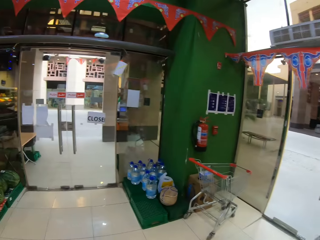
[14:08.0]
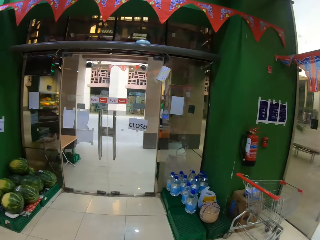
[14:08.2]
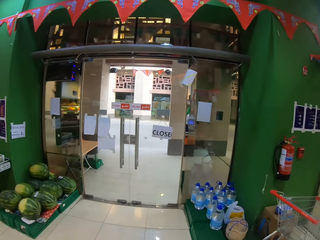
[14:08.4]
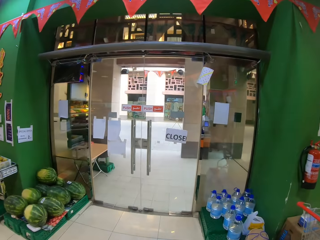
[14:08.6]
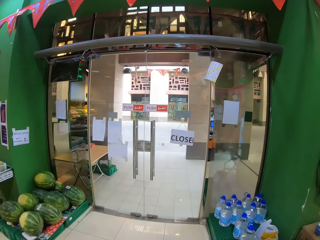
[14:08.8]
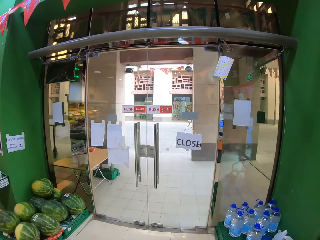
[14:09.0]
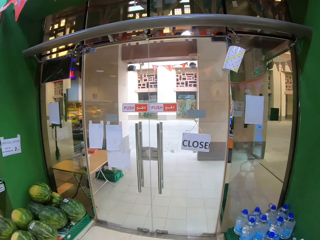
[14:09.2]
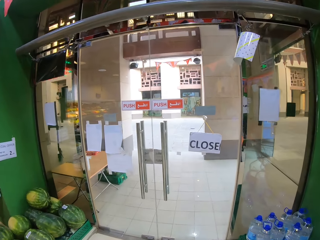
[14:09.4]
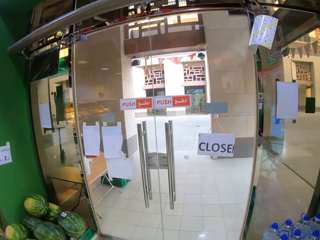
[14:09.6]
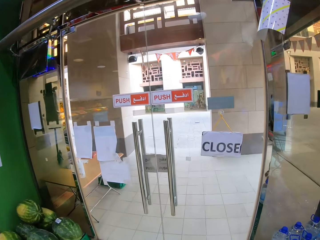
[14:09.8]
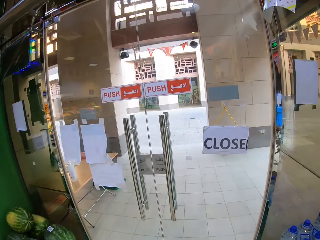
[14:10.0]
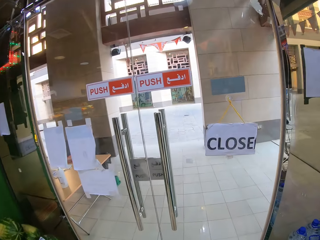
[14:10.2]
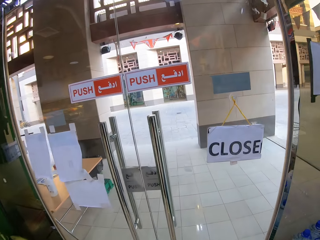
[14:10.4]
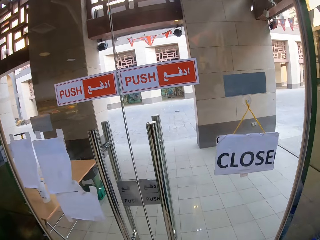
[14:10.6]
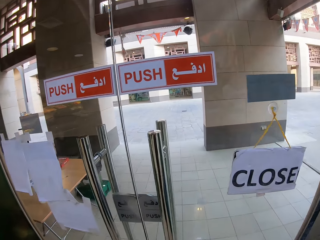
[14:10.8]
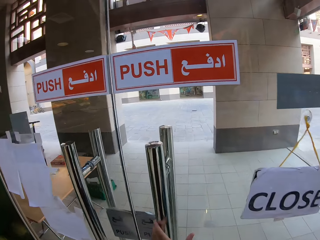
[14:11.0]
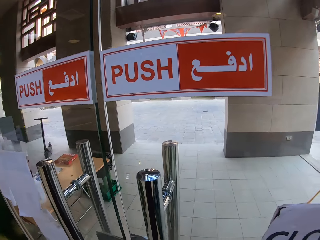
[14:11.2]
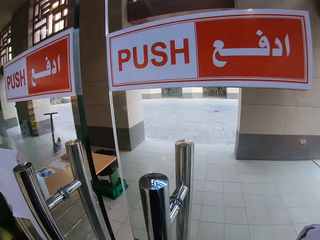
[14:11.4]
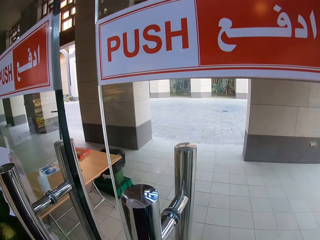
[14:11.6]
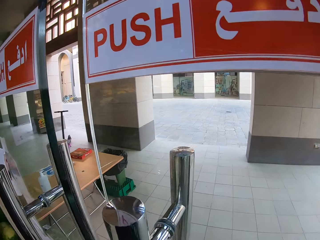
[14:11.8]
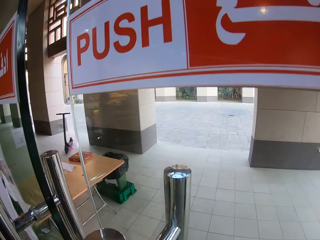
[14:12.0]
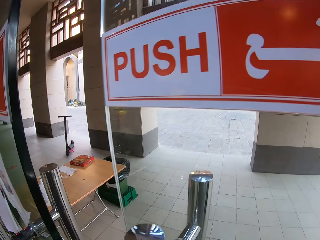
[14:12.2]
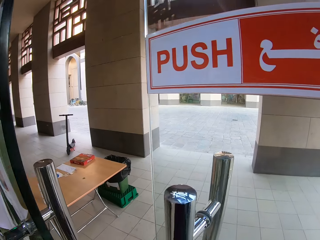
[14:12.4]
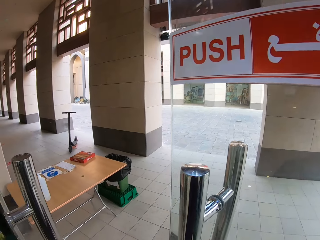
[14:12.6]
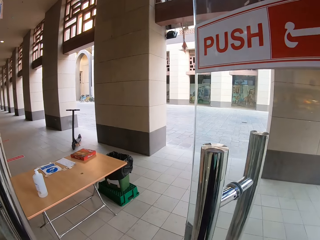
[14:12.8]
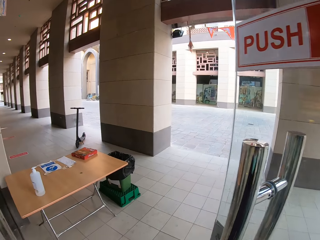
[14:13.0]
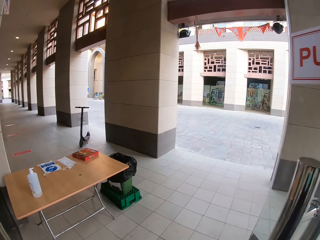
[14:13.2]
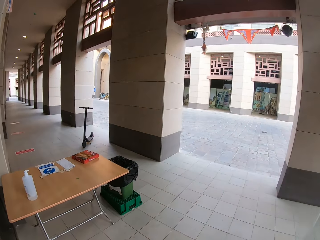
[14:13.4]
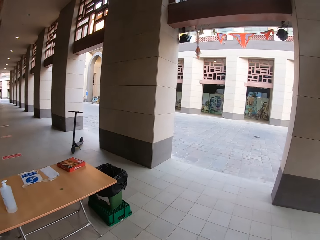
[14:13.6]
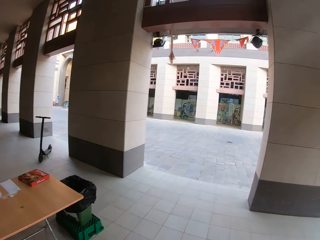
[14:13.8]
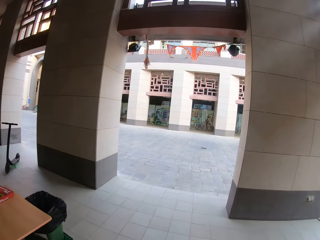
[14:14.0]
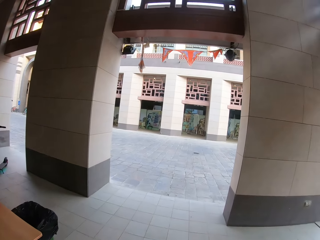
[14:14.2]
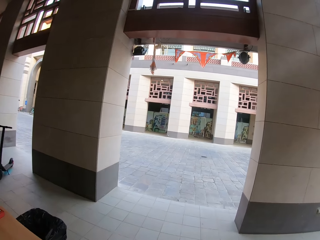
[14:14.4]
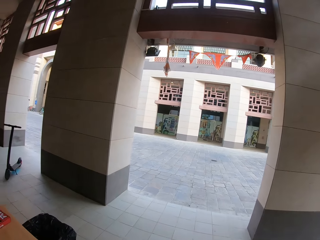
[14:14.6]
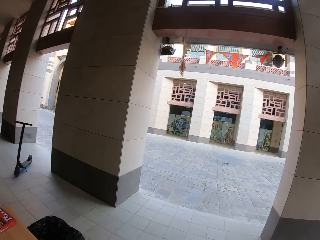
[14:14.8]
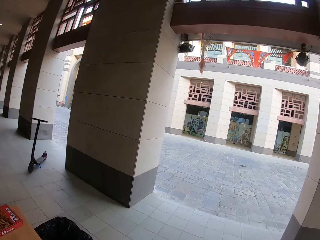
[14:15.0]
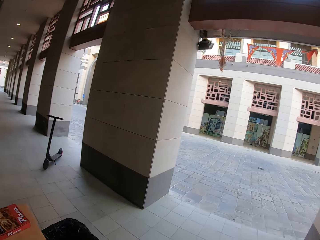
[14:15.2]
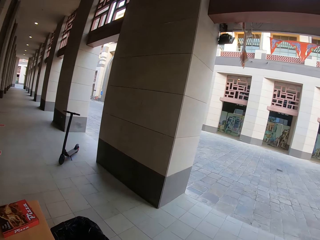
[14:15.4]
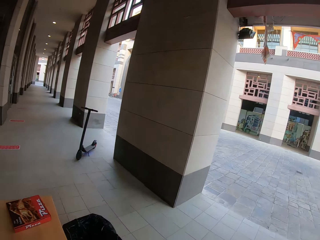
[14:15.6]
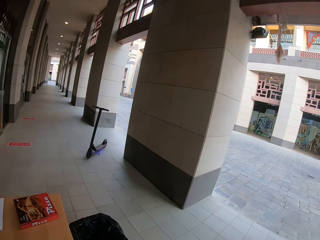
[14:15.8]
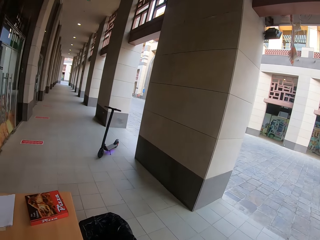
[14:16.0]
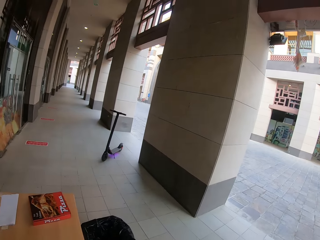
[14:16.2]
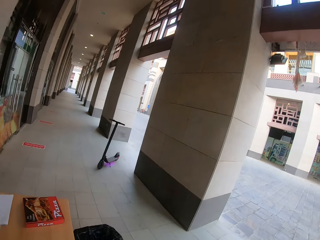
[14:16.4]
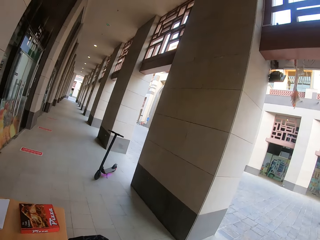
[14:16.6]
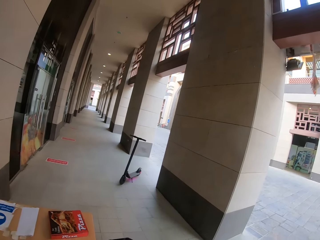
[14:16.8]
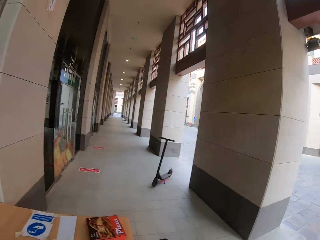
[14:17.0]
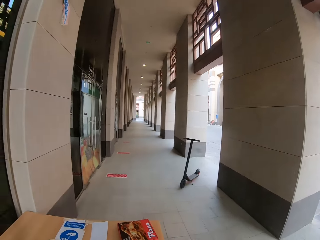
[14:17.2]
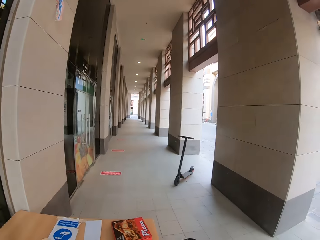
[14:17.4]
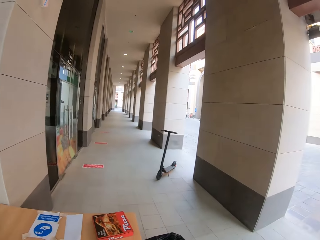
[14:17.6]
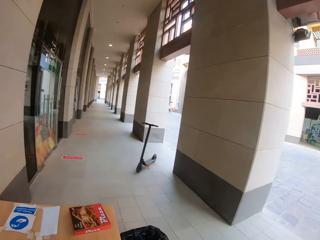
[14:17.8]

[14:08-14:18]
The camera wearer walks in the fruit store. They walk to the door. They open the door. They push the fruit store door. They walk out of the fruit store.

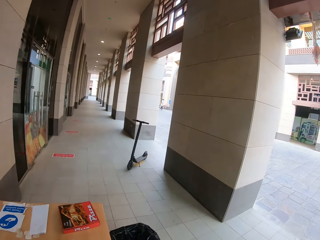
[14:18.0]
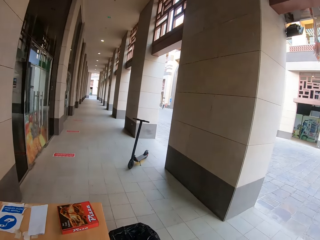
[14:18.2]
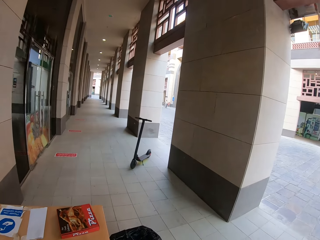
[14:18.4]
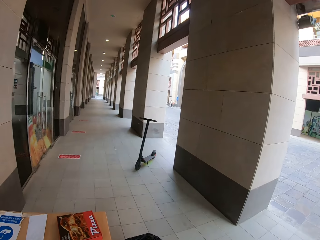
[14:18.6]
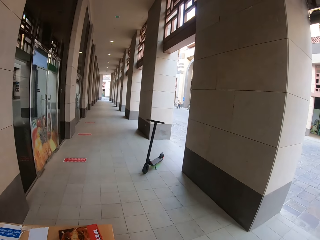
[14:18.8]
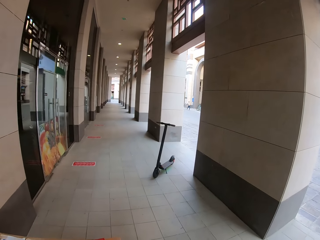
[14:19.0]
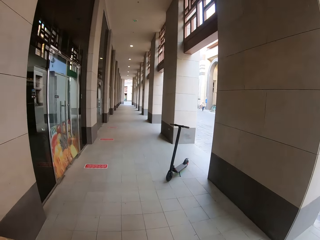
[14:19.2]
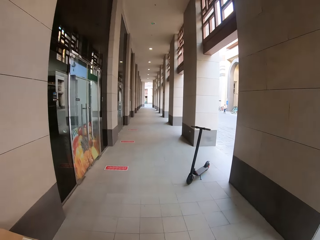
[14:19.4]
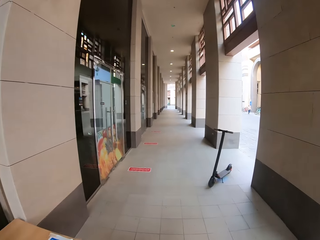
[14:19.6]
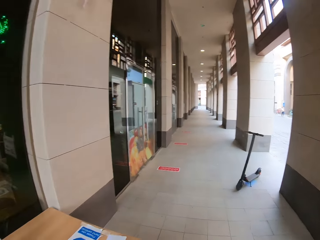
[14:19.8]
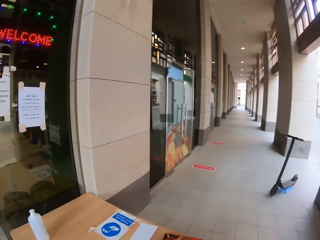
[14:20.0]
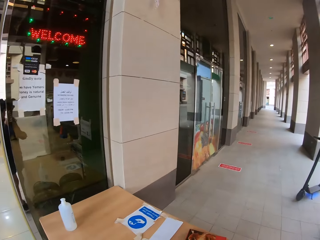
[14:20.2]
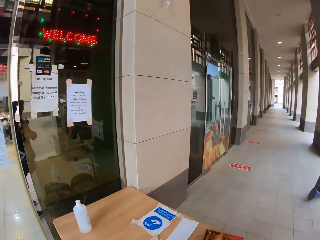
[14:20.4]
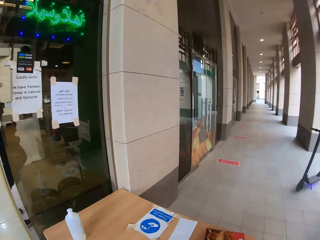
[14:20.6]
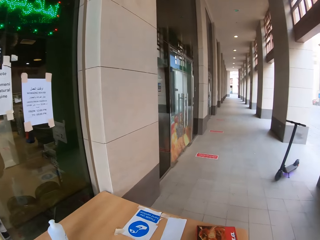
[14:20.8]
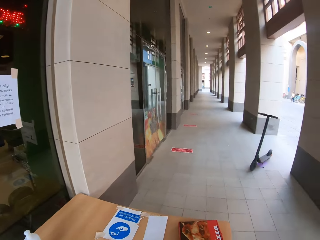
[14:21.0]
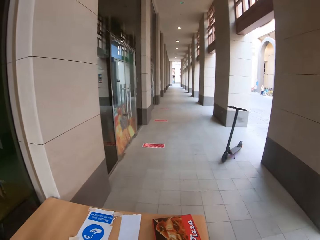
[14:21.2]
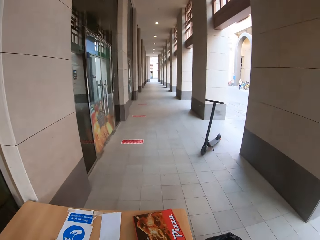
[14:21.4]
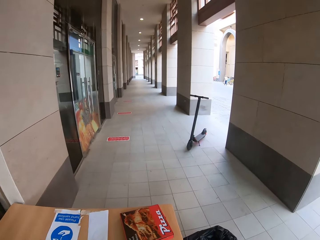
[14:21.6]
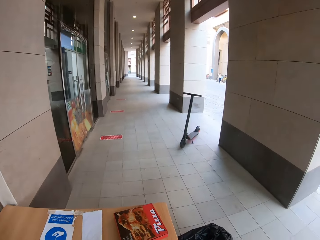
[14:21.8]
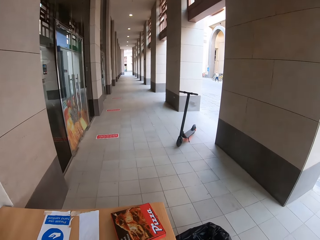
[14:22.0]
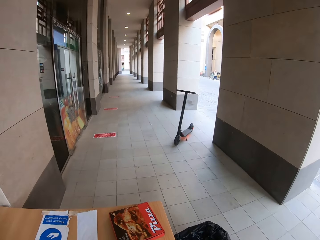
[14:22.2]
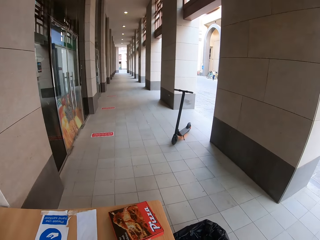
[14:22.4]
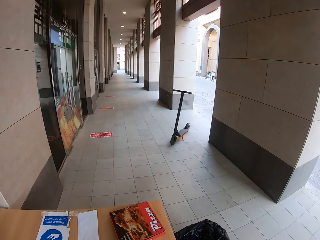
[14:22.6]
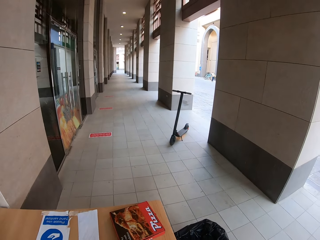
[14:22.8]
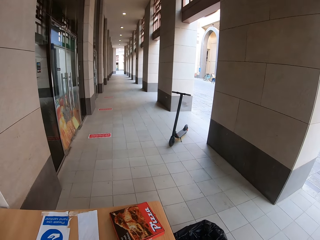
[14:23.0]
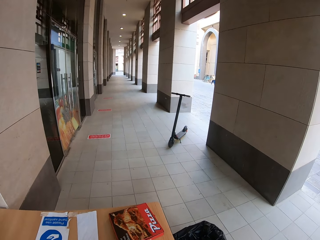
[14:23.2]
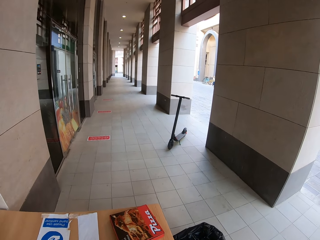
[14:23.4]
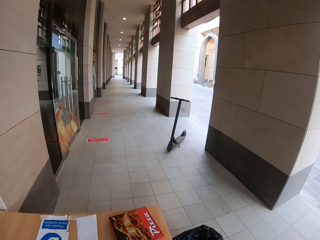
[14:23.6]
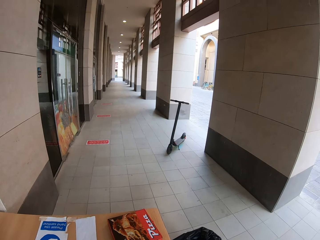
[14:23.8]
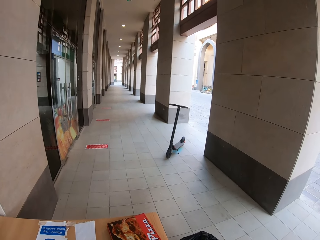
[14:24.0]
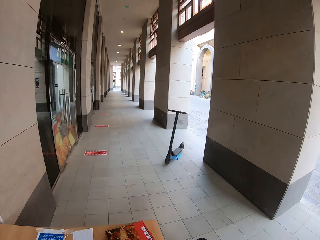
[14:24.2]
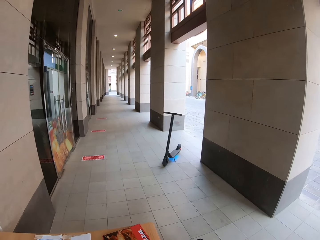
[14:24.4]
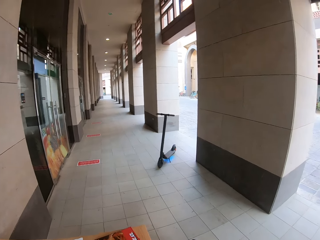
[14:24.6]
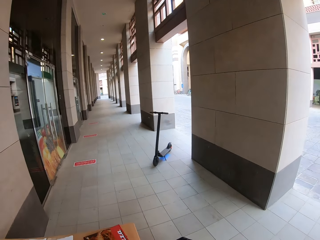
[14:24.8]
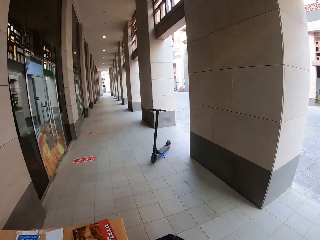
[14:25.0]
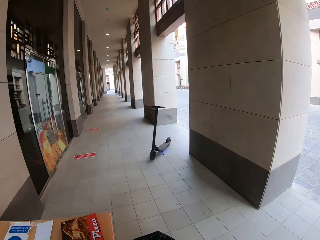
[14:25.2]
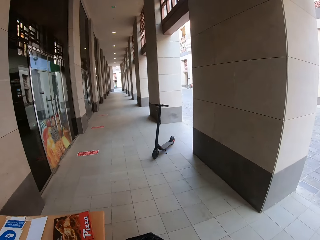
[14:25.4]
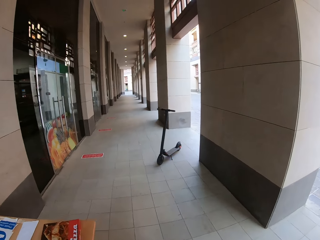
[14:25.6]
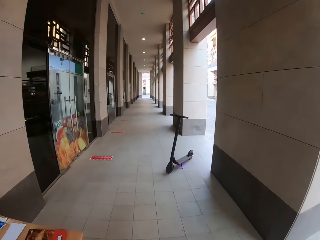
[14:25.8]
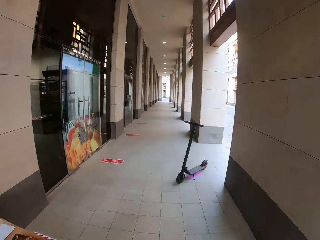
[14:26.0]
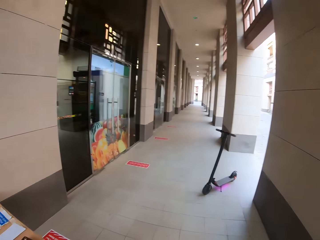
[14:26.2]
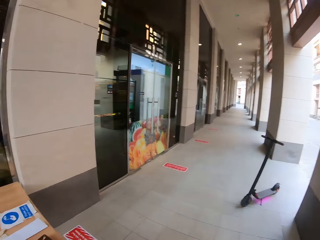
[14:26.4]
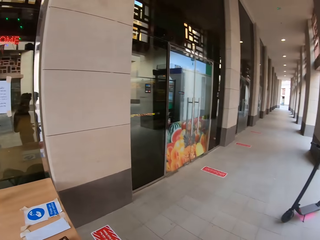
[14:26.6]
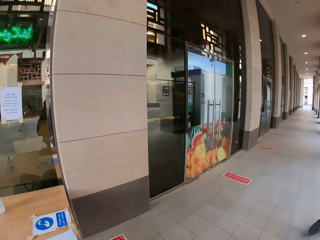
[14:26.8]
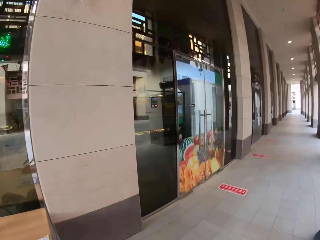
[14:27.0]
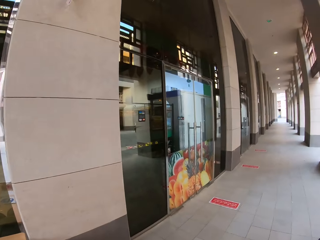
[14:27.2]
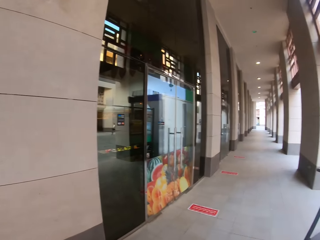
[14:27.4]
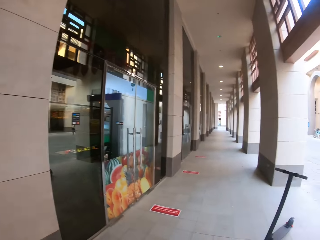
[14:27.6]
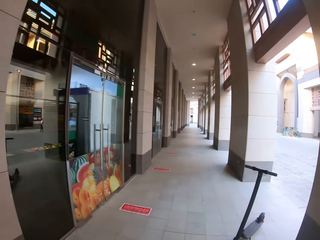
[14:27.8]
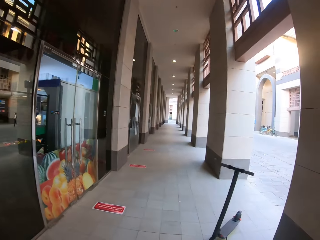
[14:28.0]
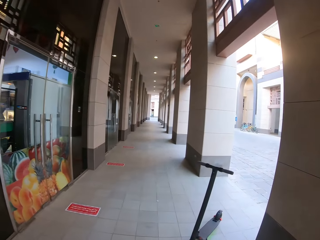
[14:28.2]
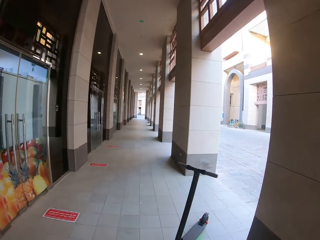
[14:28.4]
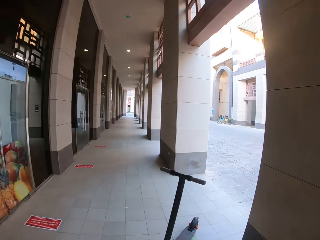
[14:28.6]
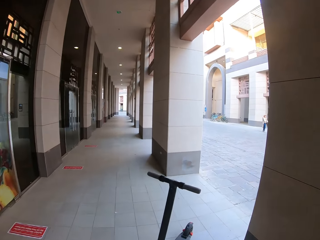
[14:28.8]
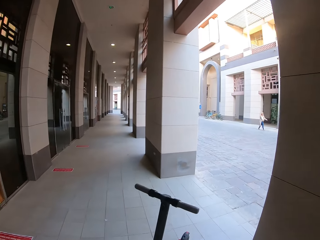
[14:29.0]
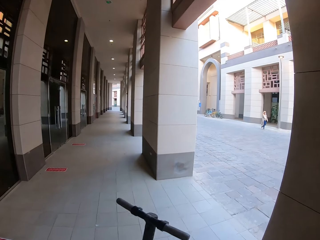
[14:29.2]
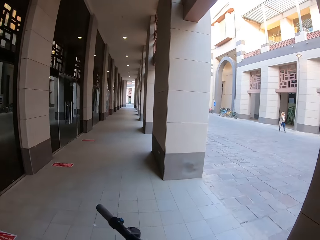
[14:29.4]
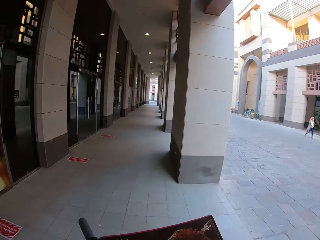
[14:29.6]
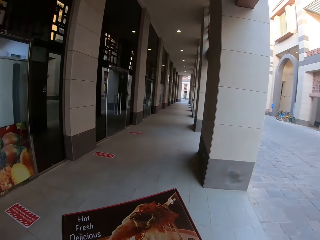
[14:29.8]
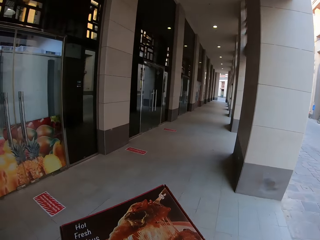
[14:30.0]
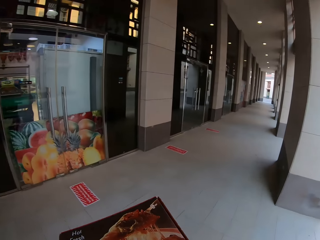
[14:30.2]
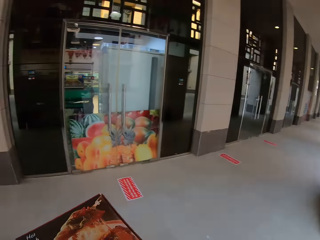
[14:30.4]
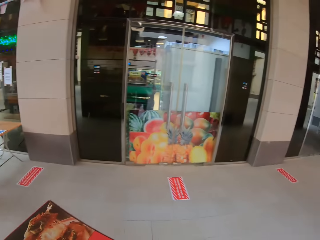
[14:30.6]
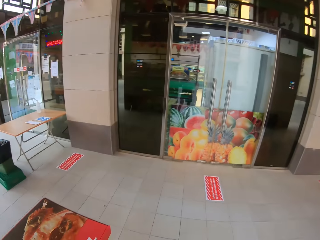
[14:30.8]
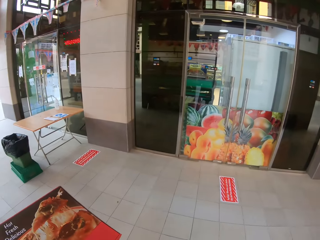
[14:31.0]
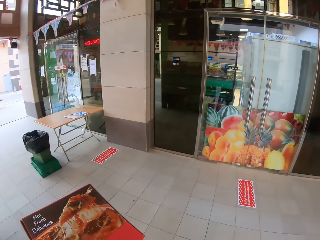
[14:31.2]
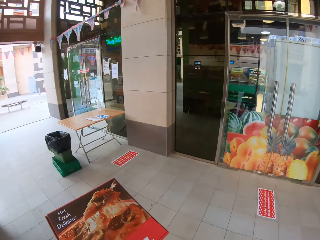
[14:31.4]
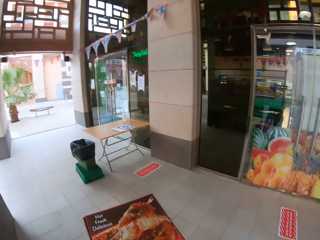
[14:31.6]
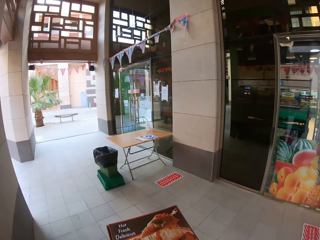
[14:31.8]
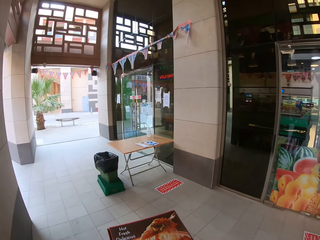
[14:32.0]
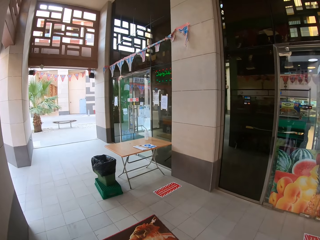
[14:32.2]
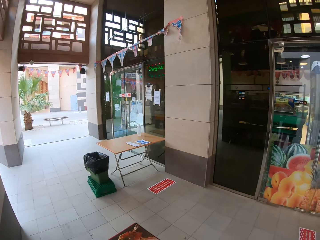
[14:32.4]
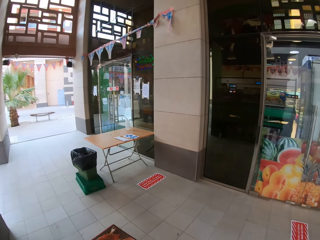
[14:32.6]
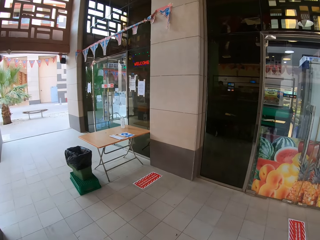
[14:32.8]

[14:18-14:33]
The camera wearer walks on the pavement. They look at a poster. They pick up a pizza box. They walk on the pavement. They climb on an electric scooter or skate bike. They look at the poster.
